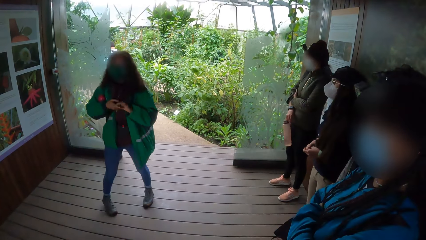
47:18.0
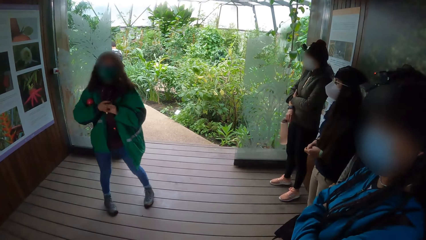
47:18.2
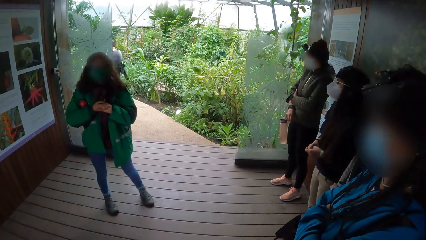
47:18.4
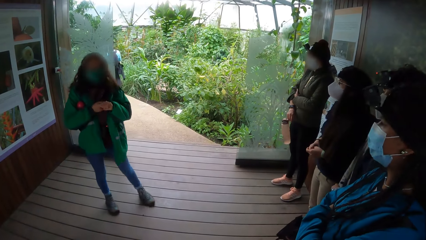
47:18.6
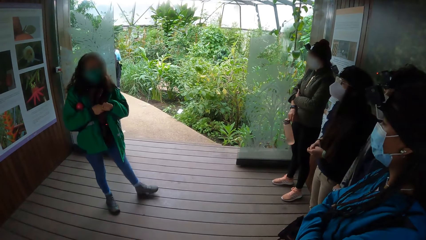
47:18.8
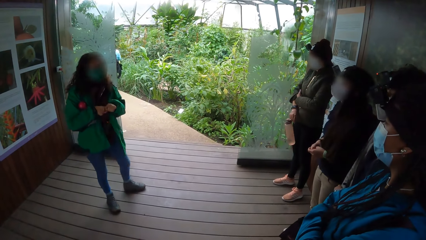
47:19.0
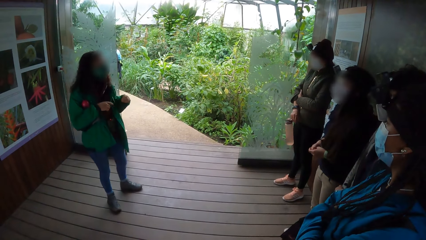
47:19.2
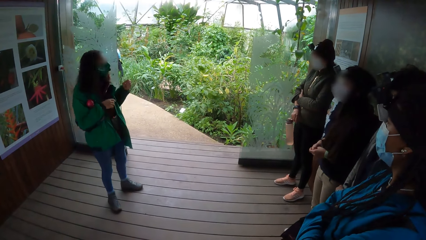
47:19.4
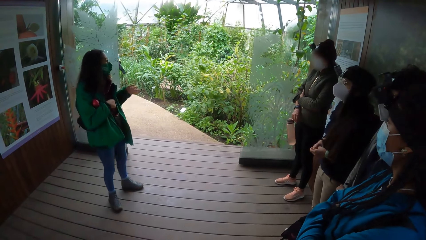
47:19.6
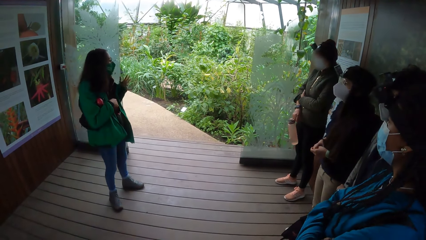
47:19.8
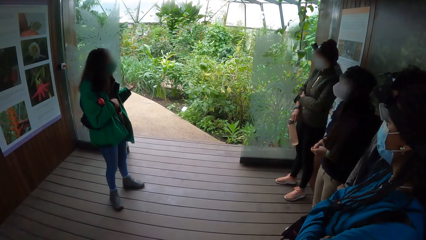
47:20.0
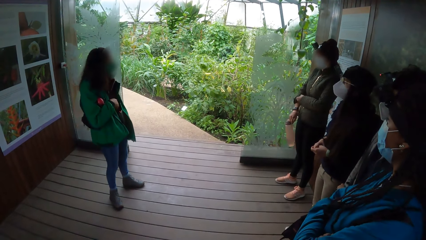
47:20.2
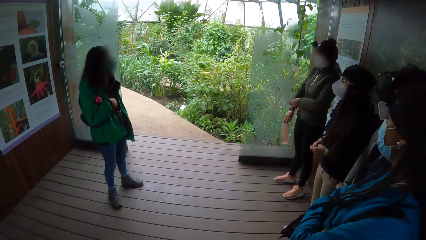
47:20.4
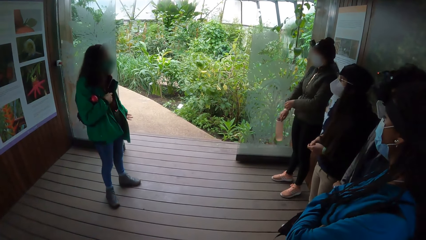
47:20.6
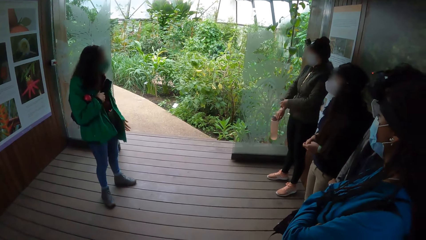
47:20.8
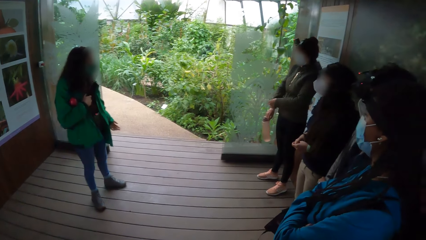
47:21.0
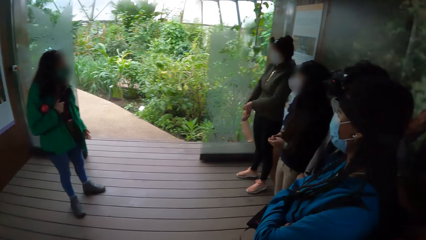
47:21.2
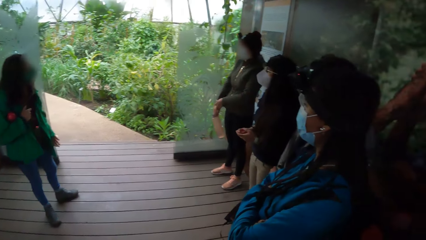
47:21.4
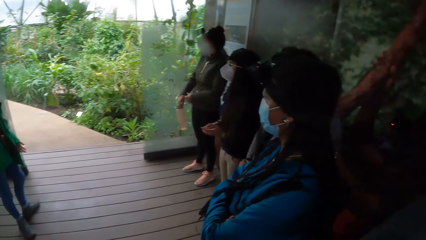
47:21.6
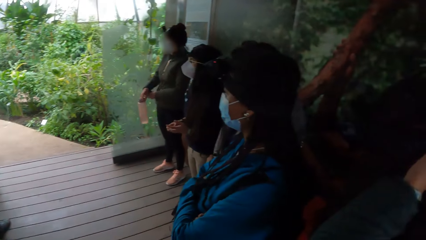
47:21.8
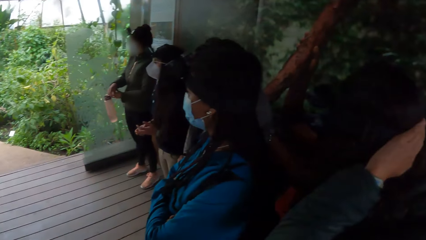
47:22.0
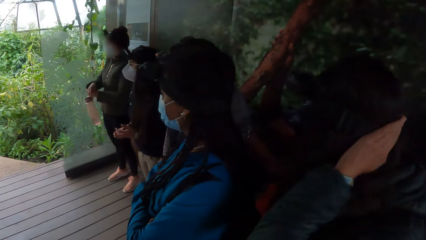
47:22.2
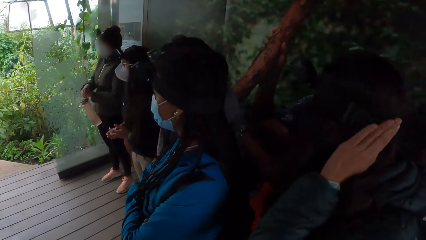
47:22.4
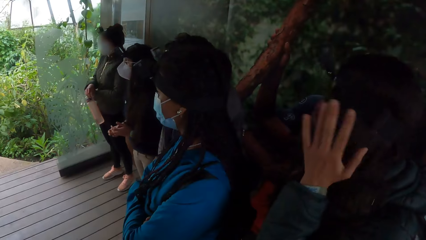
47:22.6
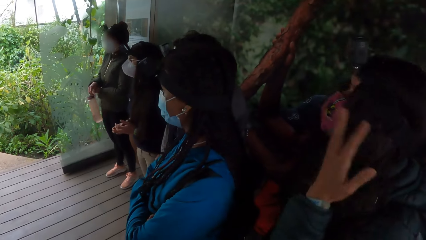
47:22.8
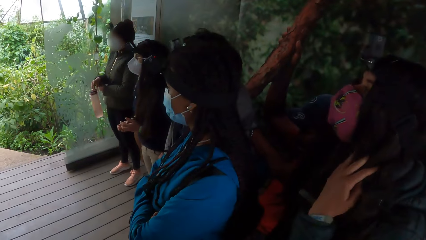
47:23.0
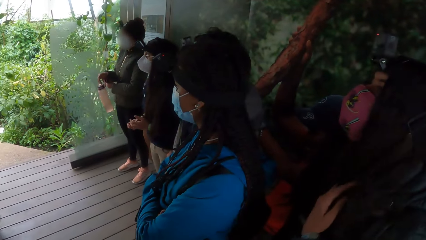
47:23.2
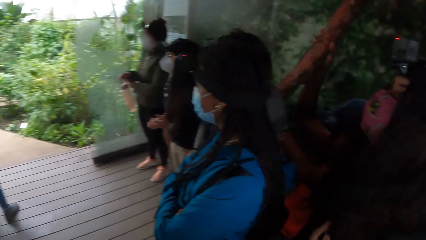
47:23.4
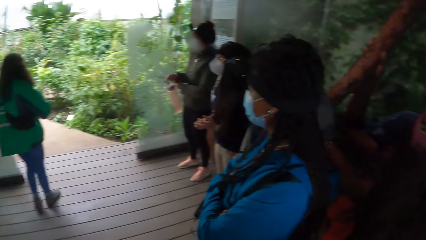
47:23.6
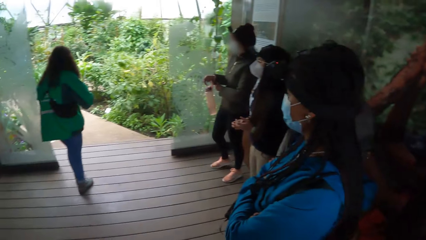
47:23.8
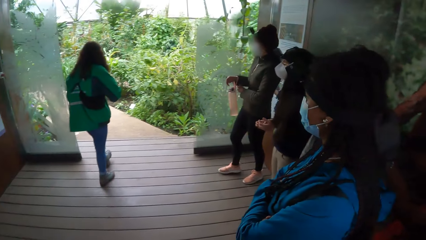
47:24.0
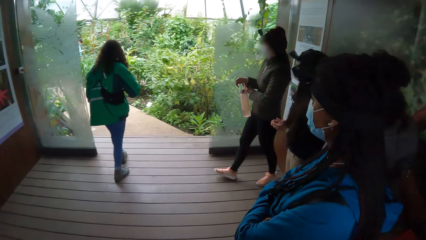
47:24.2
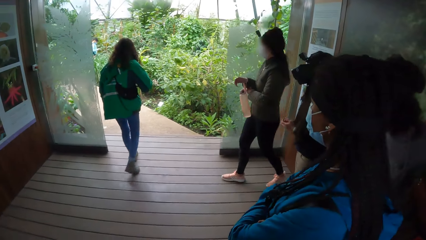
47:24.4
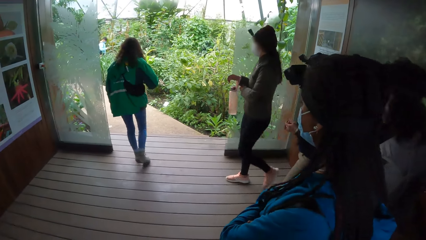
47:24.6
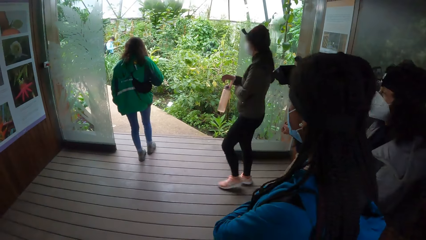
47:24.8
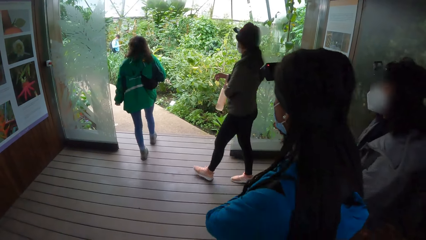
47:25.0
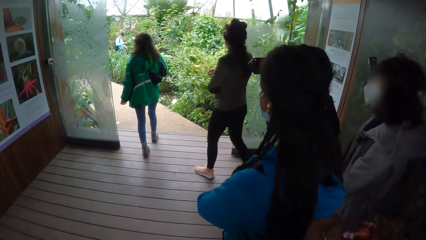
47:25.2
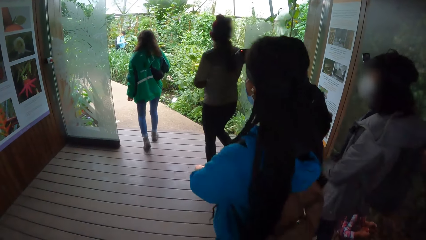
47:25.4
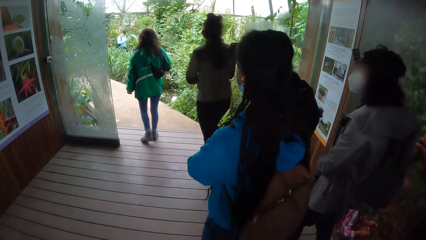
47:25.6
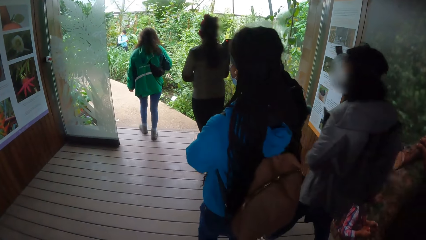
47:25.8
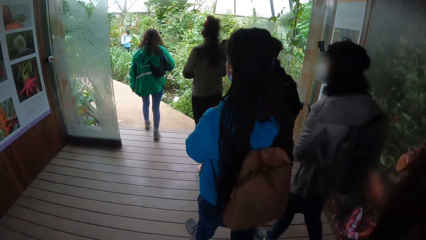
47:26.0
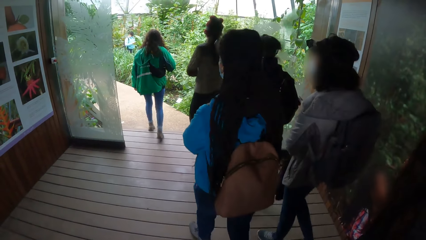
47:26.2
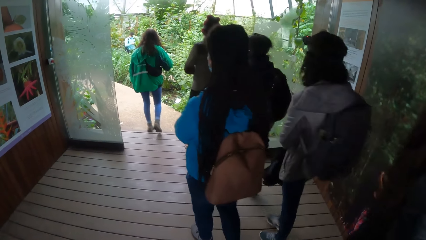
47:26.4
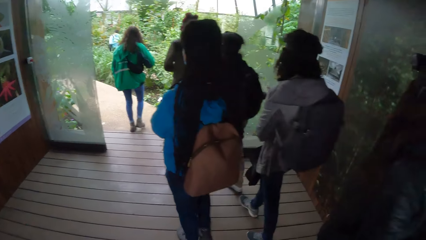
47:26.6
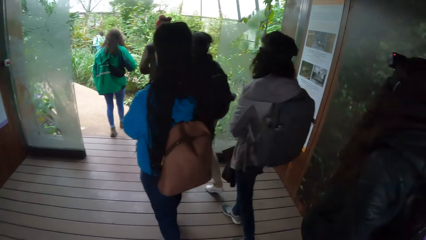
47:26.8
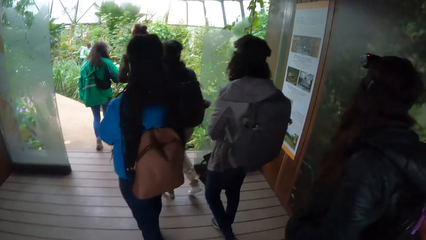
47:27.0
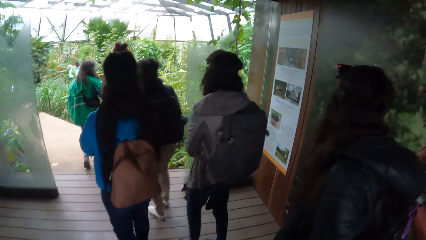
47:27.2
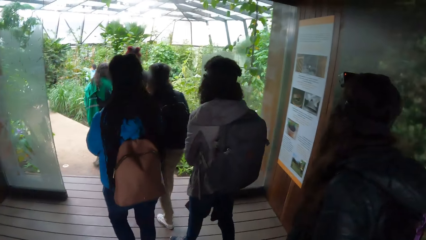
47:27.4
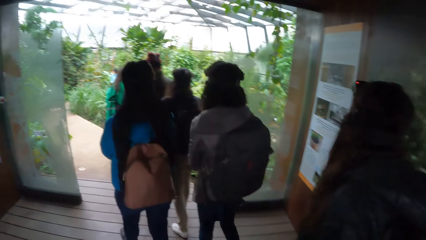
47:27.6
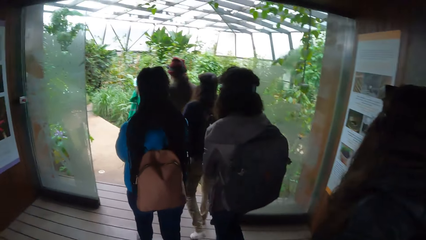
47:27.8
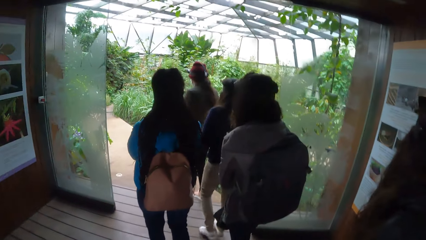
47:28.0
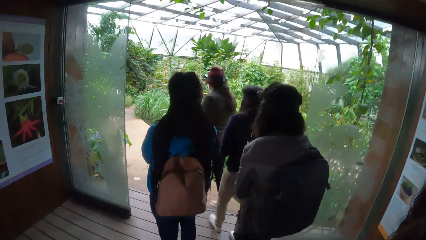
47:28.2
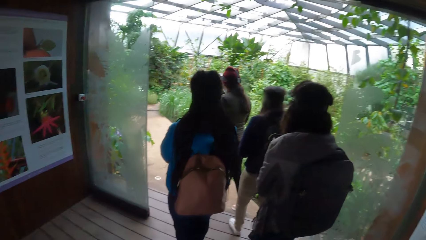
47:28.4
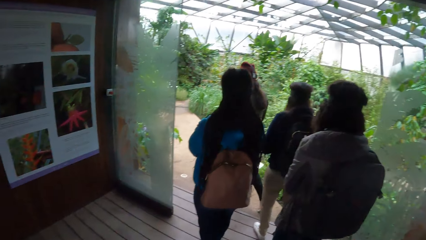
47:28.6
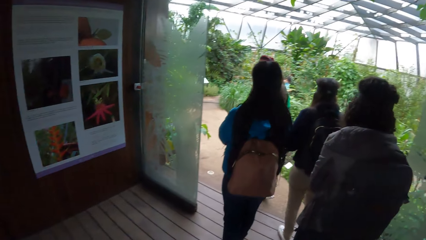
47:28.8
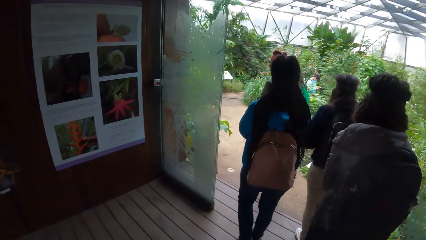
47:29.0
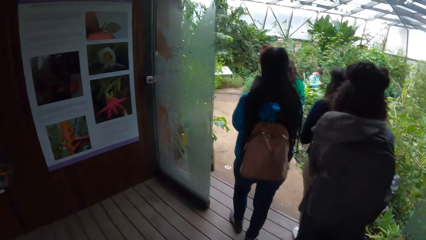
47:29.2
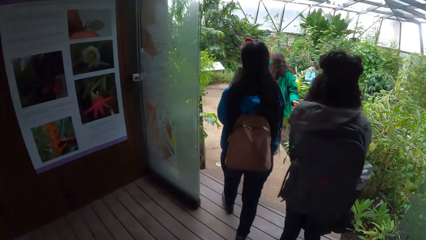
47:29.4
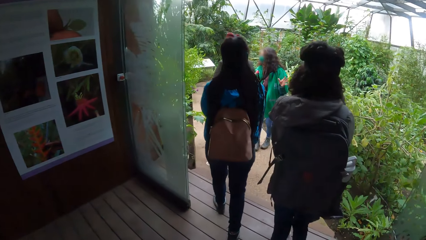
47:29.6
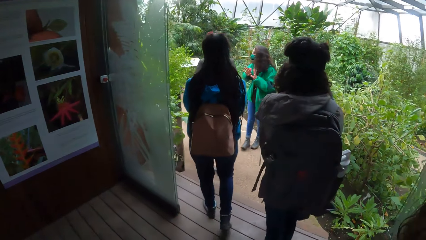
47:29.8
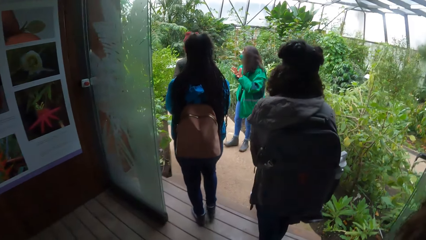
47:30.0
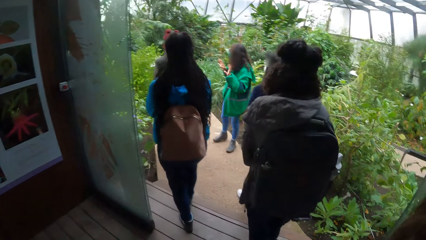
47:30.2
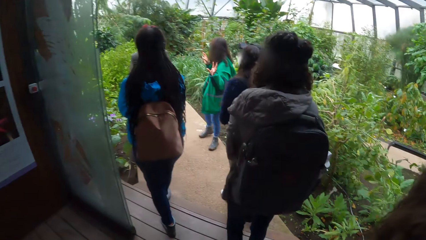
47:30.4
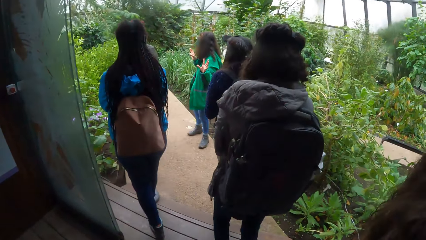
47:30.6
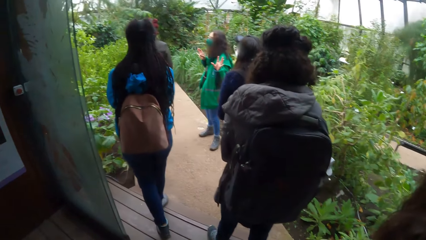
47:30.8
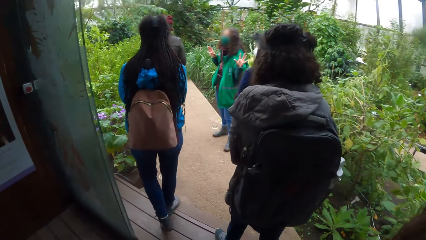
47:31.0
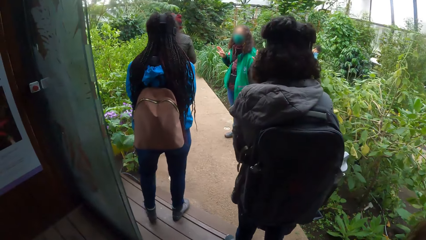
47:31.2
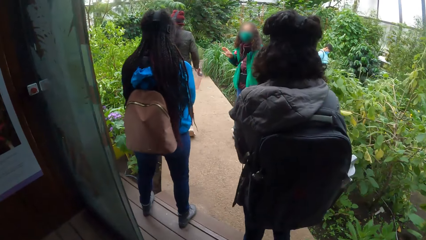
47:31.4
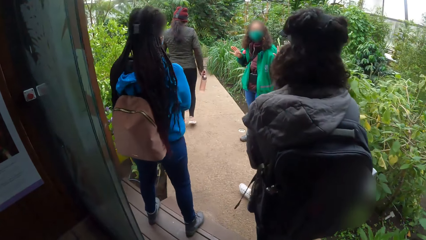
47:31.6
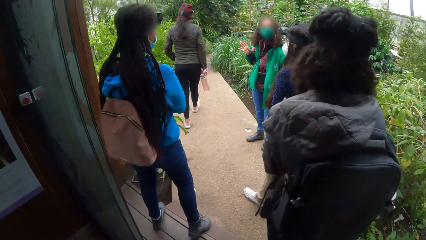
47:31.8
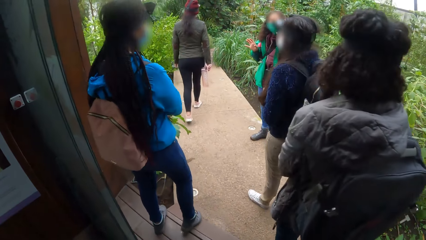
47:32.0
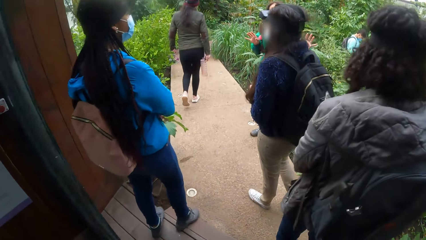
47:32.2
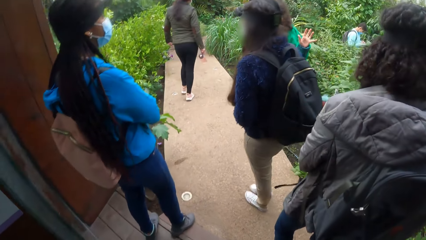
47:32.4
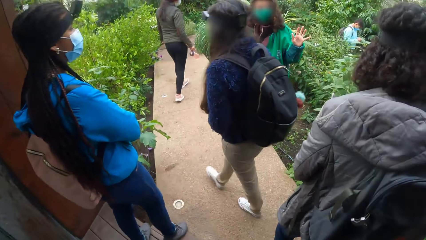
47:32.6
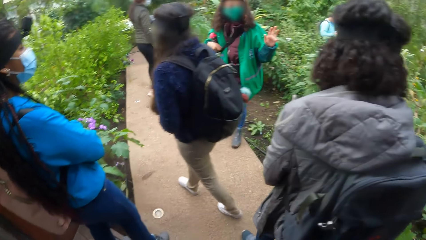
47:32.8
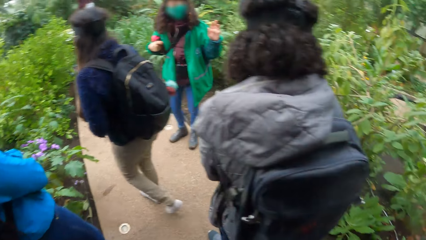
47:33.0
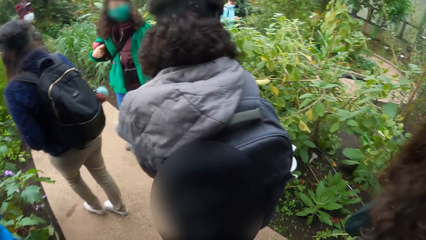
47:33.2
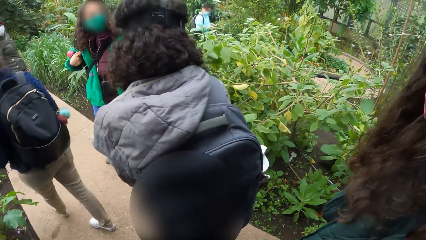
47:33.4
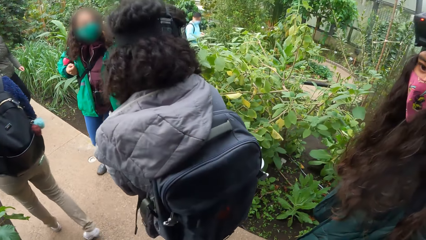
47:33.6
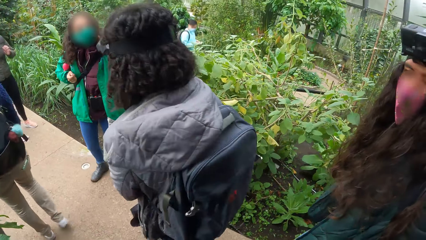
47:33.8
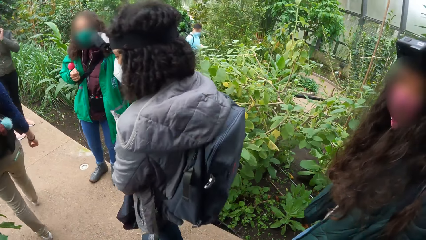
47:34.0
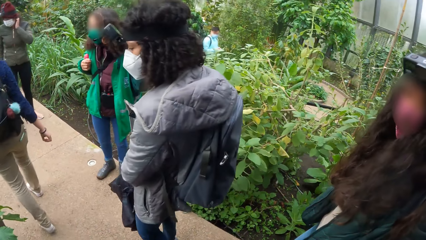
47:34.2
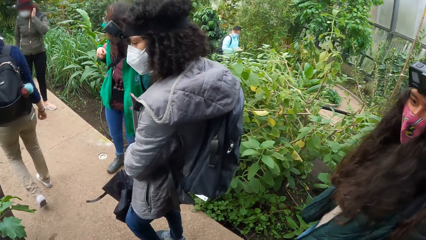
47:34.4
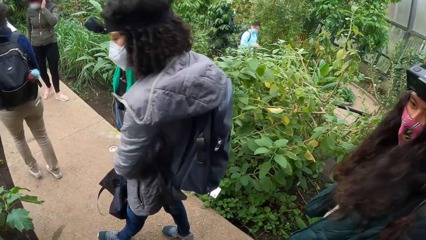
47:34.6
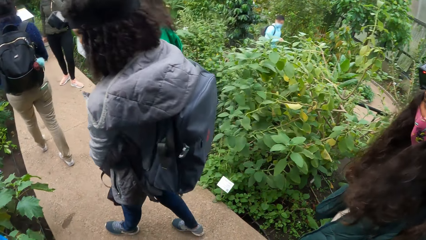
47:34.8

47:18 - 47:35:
The woman pulls the sleeve on her right arm with her left hand. Another woman touches her hair with her left hand. The camera wearer walks further into the green house with the group of people. Another woman interacts with the group of people.
